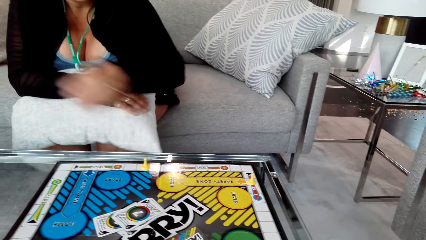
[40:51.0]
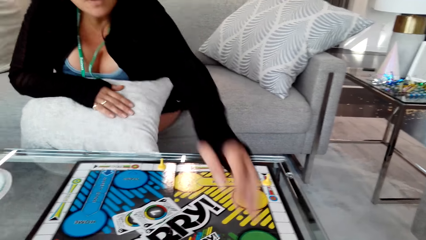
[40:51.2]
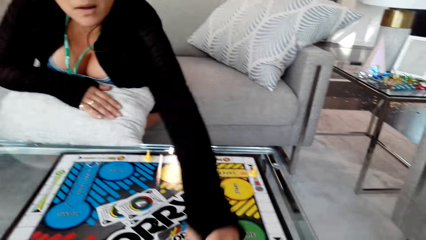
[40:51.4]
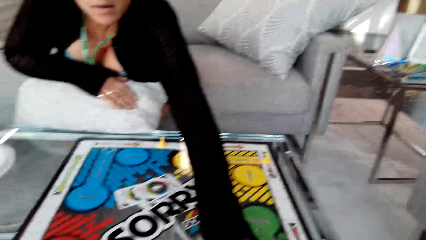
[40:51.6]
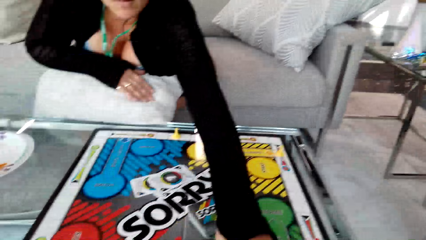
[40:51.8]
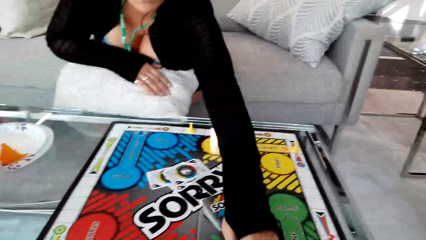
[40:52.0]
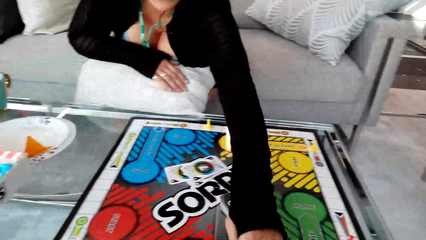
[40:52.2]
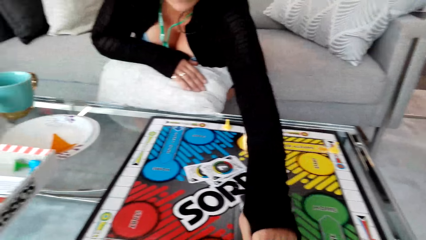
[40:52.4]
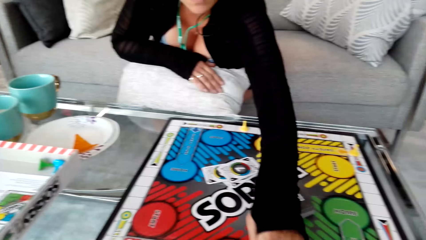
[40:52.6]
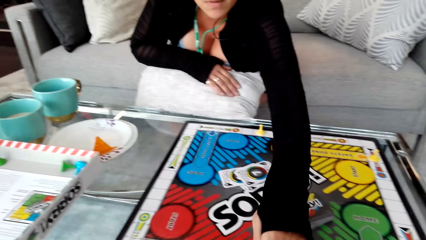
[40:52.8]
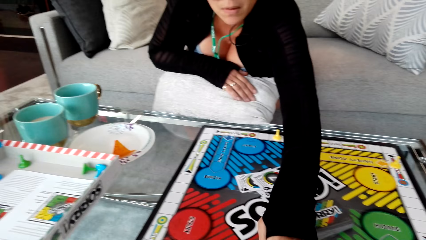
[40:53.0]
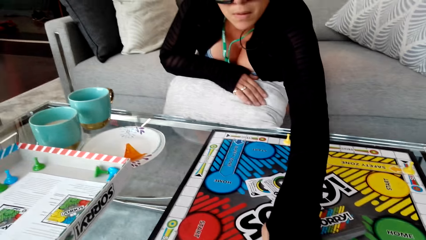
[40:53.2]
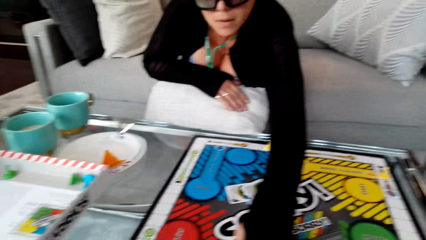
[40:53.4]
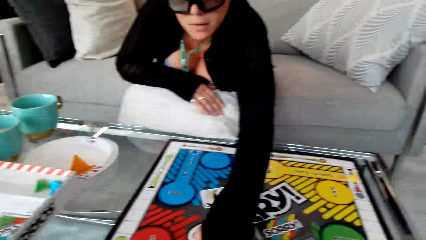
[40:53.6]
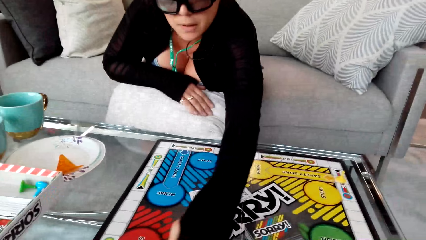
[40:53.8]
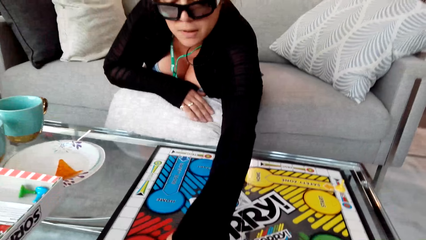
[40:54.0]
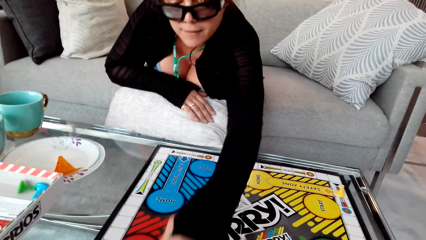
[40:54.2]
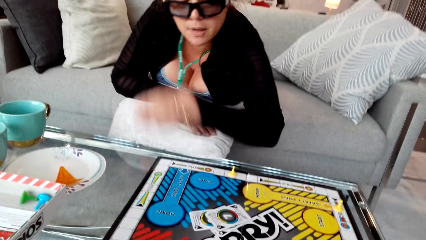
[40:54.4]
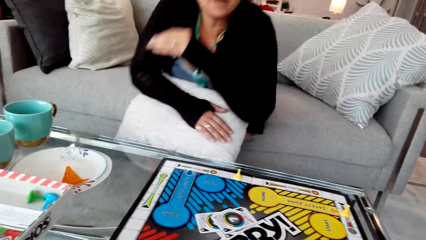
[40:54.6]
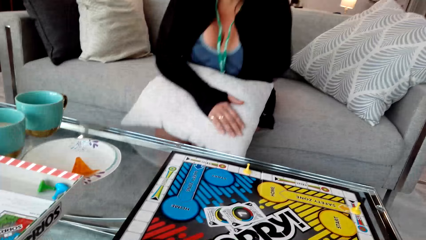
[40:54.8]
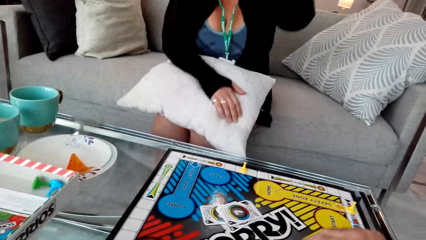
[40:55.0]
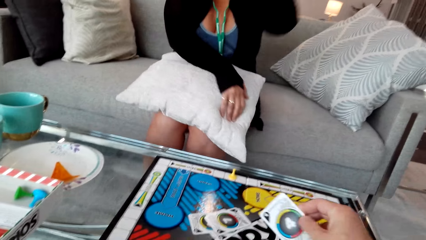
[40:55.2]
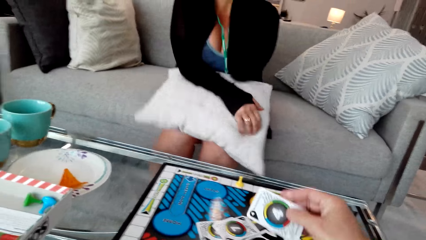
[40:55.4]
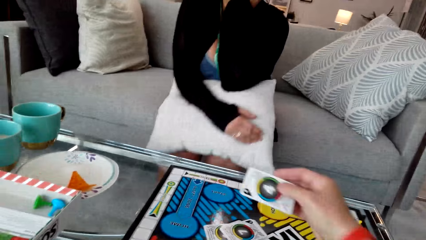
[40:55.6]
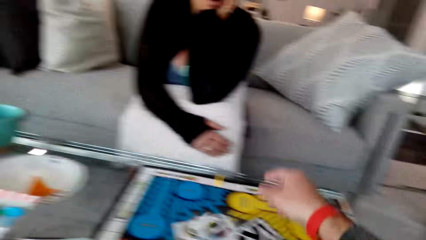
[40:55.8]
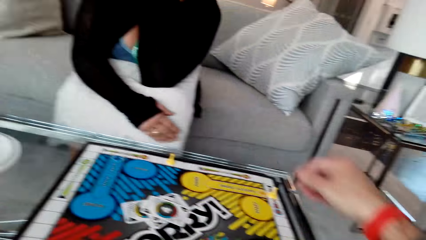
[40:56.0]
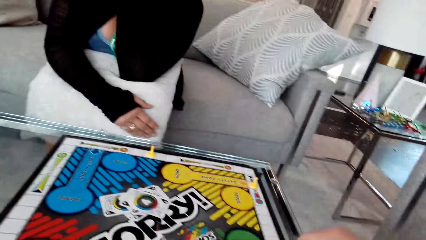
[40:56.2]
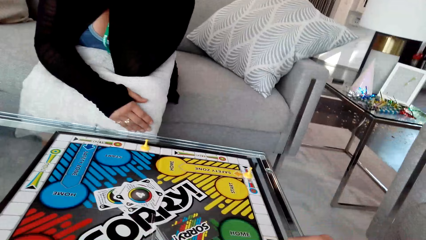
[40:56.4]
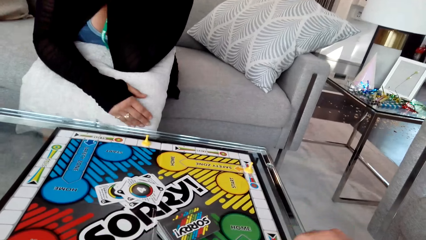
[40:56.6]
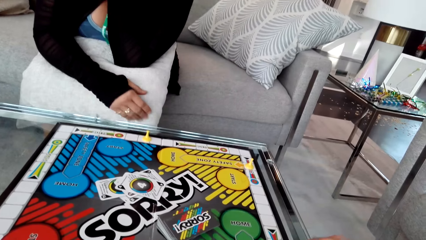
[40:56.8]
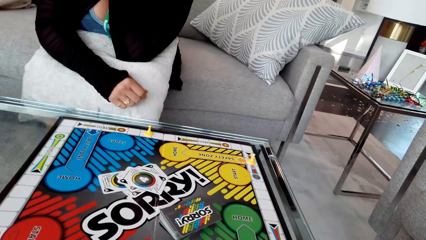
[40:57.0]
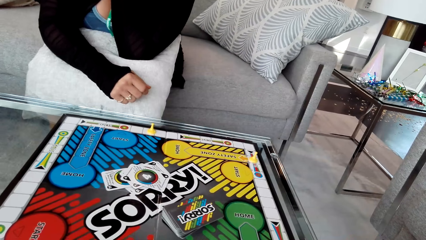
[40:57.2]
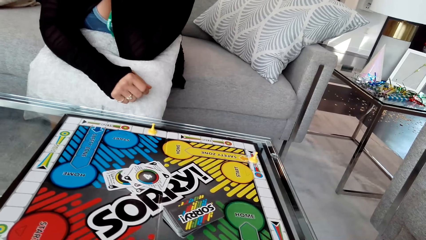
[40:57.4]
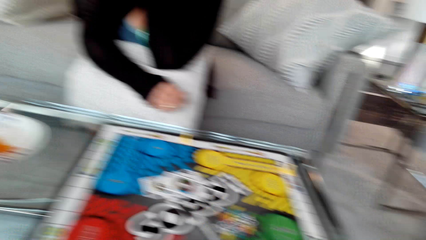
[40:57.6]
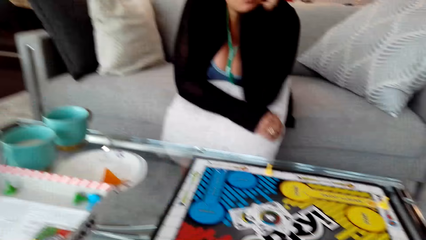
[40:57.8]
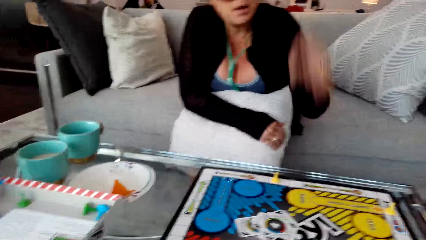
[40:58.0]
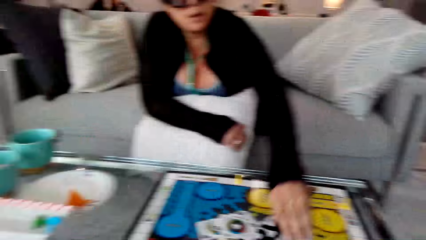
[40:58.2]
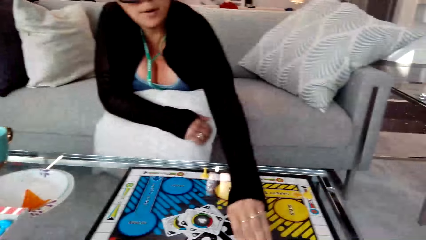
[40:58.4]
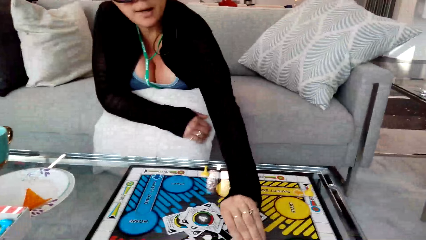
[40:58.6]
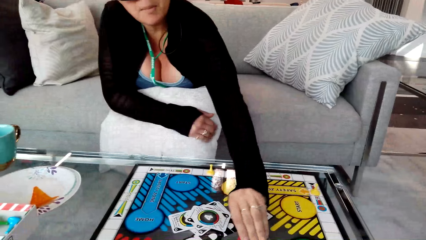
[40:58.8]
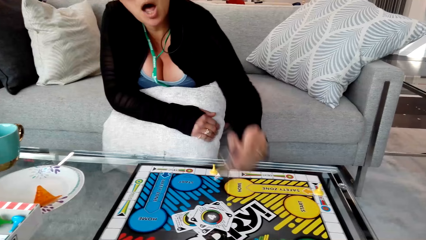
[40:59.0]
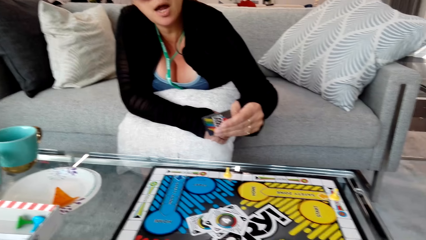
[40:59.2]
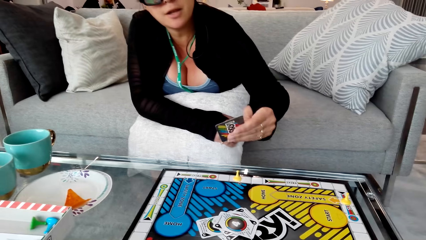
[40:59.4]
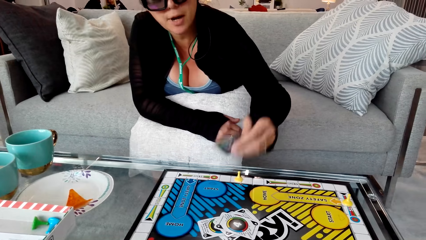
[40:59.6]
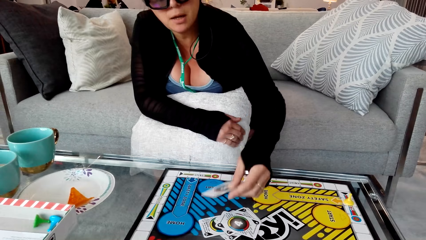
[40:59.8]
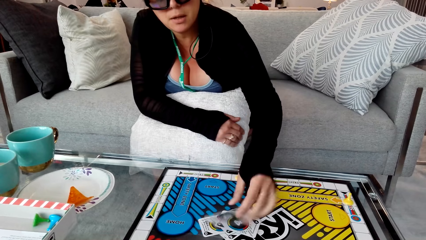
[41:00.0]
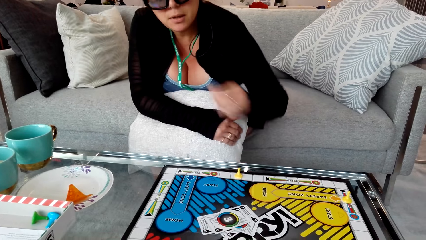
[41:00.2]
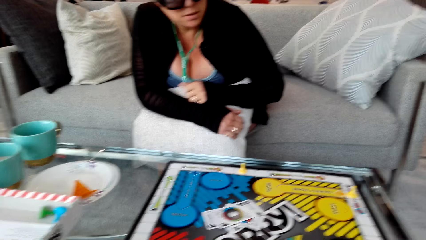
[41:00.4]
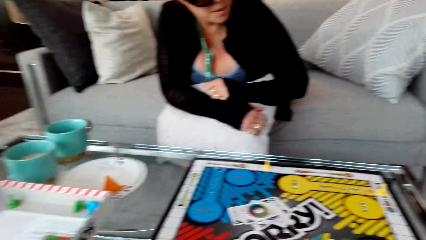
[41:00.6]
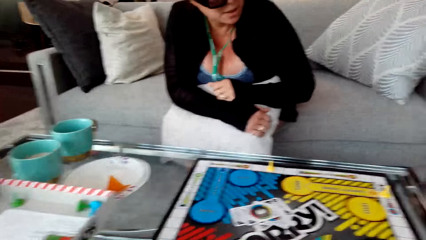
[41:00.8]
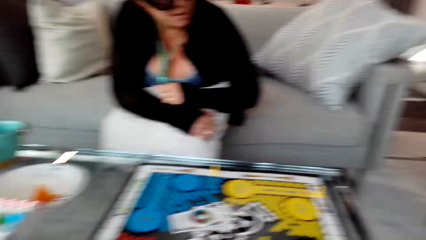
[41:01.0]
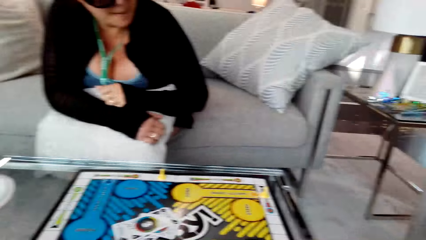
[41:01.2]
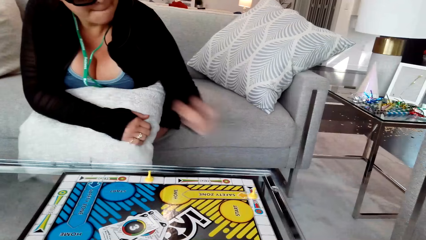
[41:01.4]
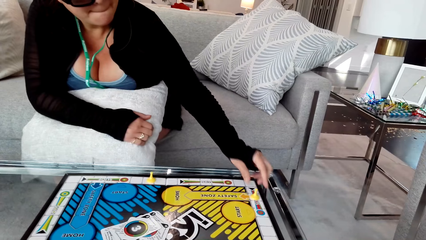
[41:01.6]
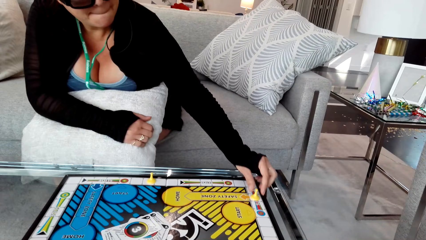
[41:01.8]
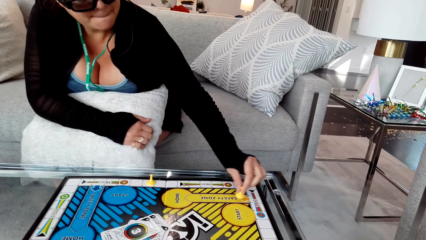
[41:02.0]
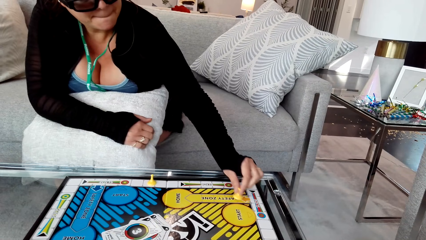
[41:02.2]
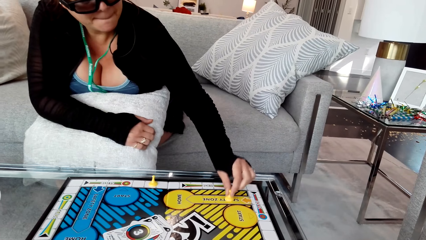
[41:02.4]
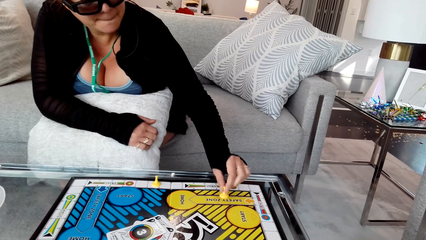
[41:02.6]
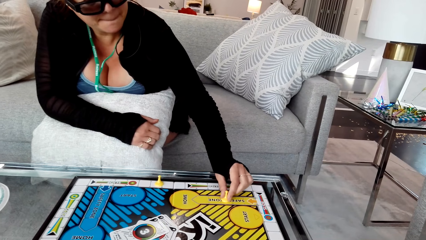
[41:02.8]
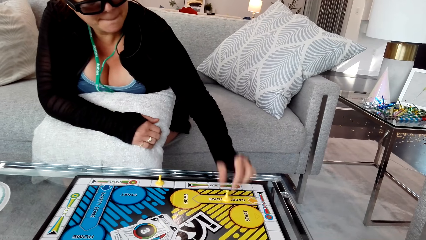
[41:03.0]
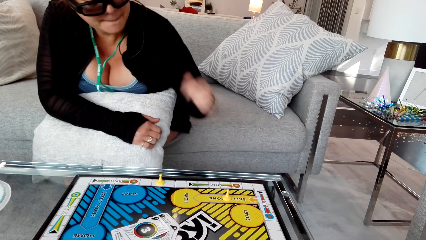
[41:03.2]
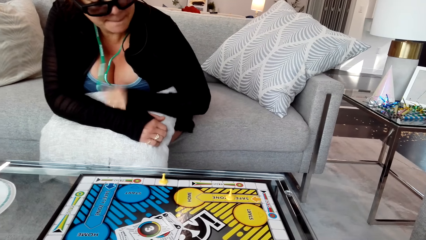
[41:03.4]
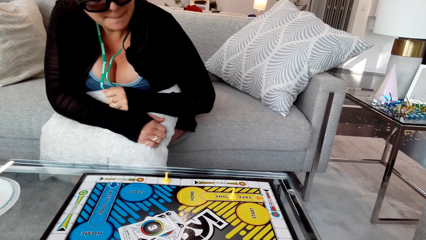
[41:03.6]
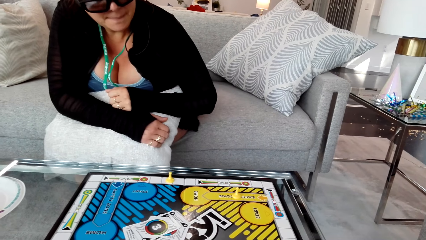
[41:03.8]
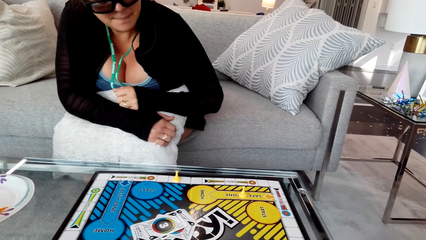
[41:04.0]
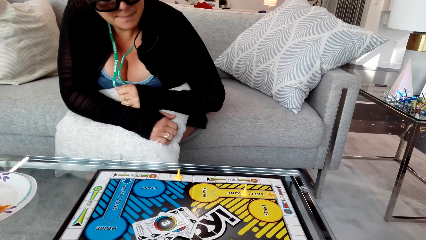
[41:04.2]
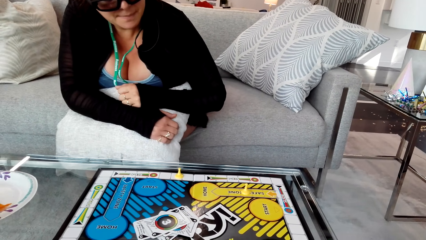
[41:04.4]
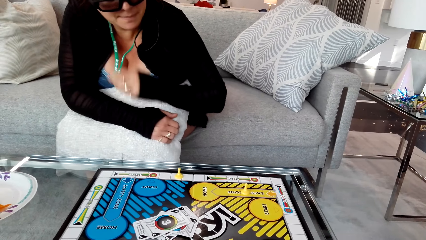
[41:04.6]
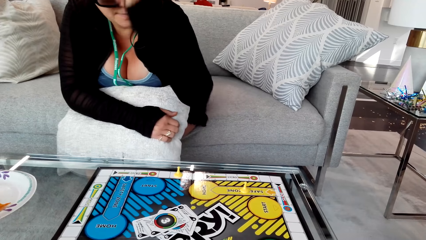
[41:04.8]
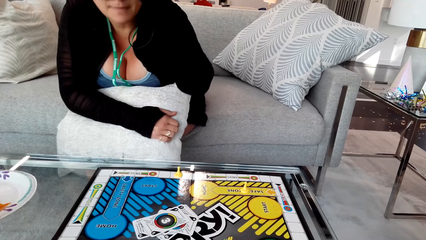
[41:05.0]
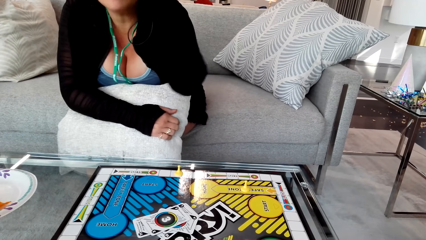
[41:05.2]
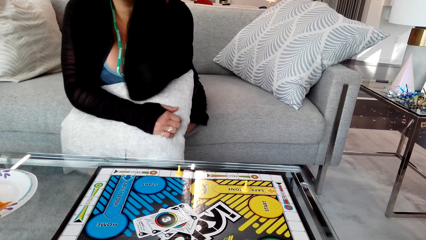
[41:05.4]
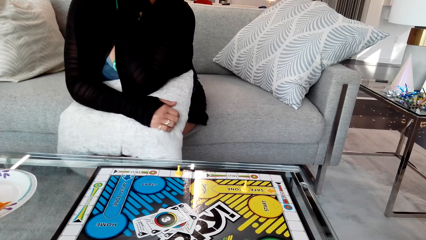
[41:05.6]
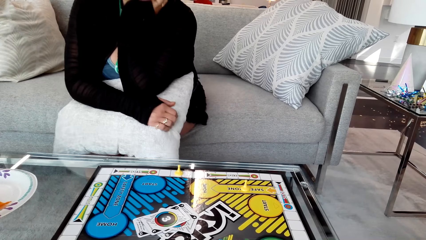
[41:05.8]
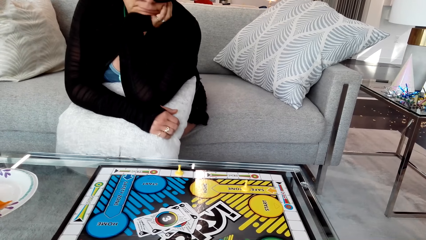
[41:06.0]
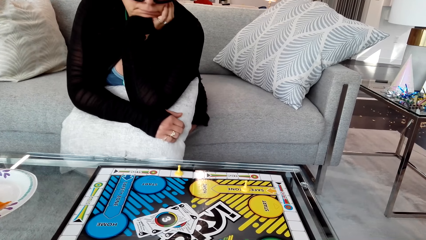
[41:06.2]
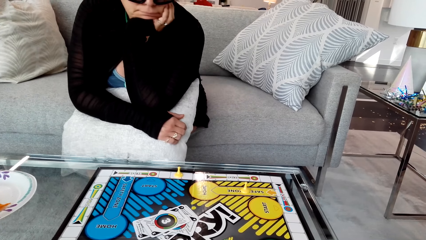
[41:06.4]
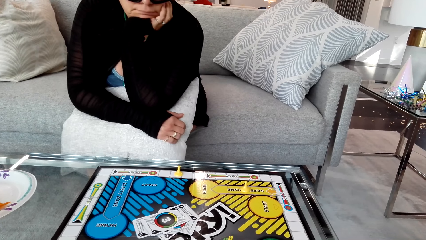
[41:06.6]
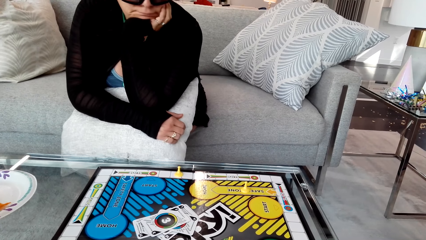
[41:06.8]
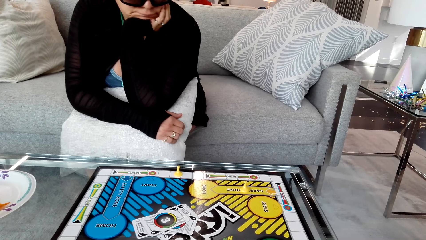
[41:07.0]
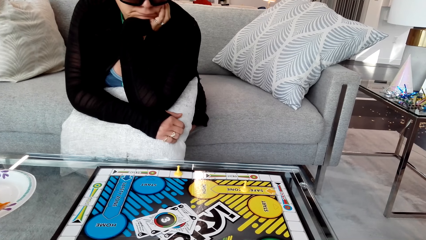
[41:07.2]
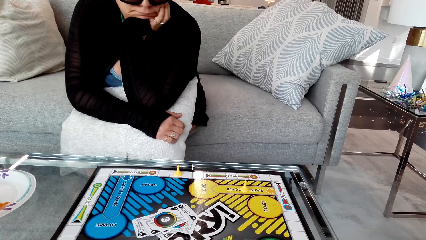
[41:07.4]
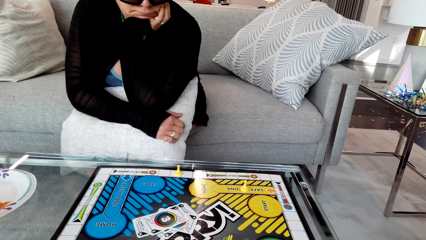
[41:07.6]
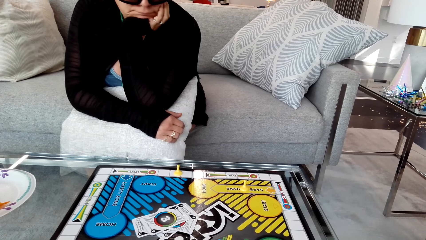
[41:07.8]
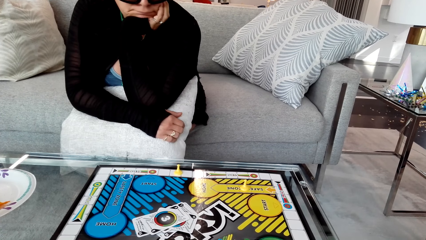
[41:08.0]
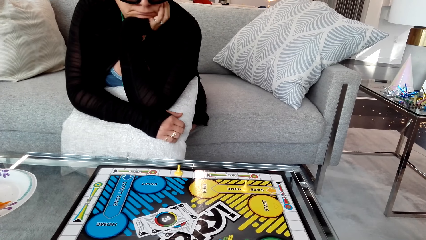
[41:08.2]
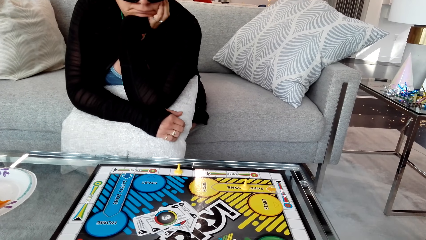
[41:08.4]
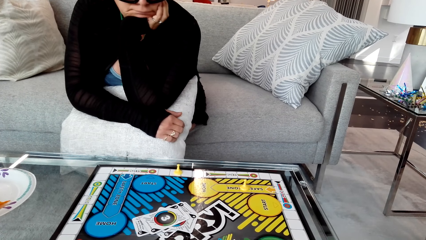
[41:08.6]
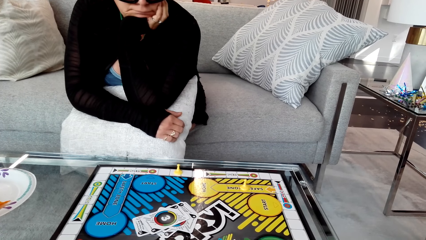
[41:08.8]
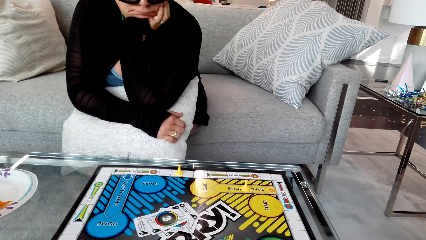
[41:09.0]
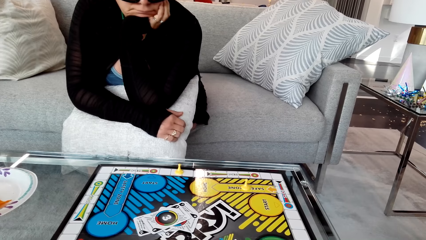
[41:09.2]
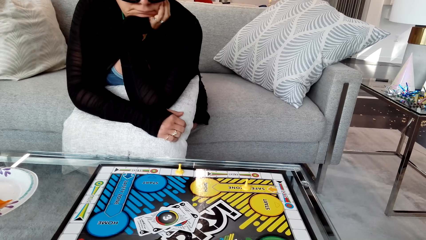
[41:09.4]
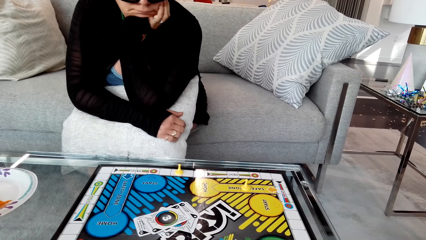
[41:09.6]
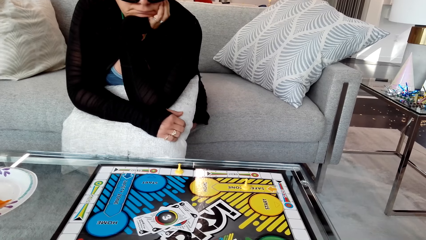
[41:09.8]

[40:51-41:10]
A woman plays a game with the camera wearer. The camera wearer moves the clip on the board. They drop the card. The woman picks up the card. The woman puts the card down. The woman moves the clip. The woman holds the face. The woman stares at the cardboard.
